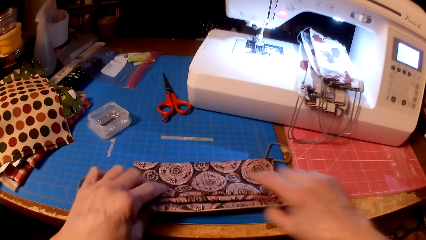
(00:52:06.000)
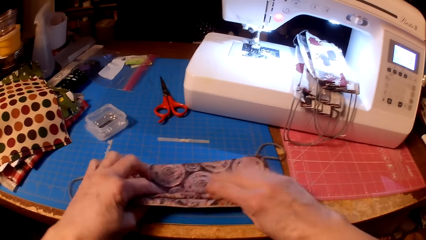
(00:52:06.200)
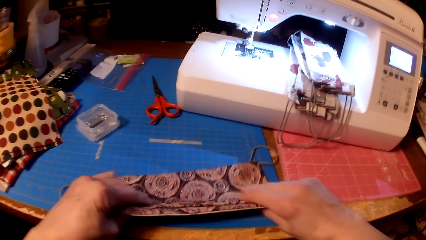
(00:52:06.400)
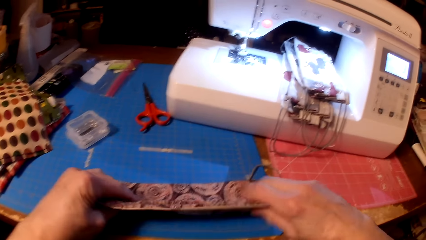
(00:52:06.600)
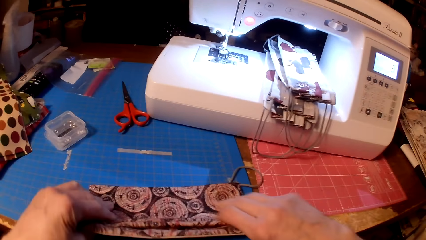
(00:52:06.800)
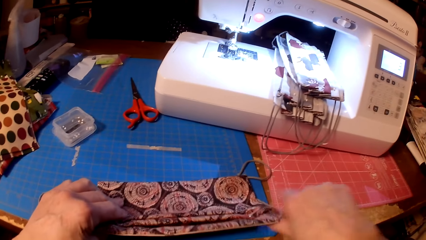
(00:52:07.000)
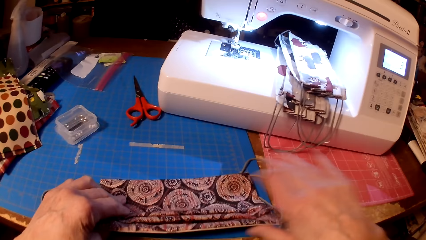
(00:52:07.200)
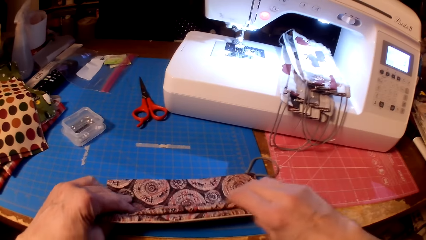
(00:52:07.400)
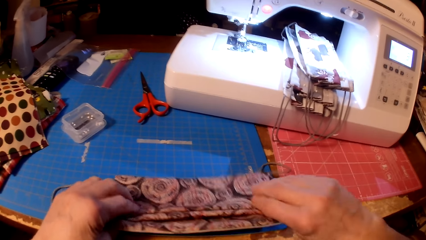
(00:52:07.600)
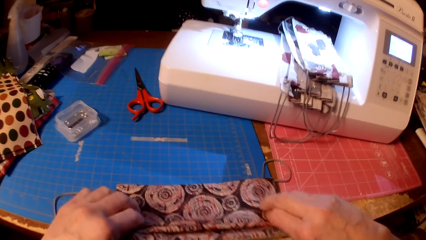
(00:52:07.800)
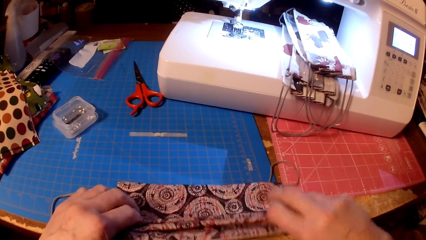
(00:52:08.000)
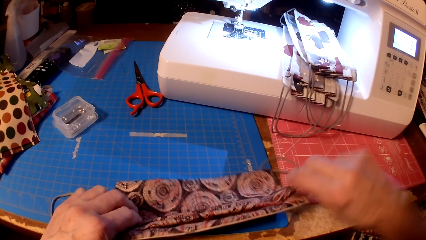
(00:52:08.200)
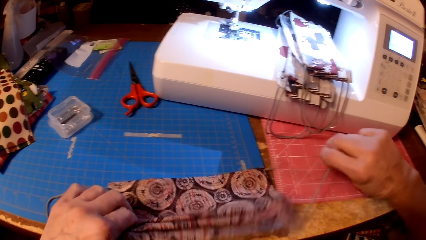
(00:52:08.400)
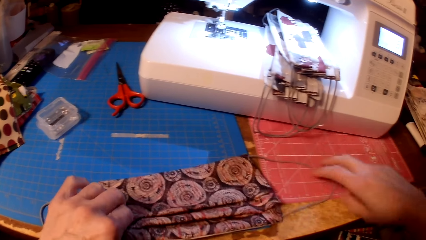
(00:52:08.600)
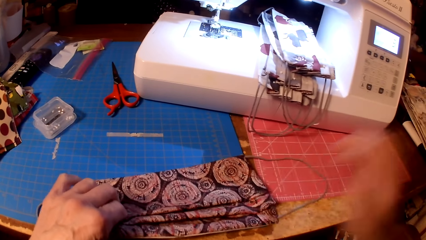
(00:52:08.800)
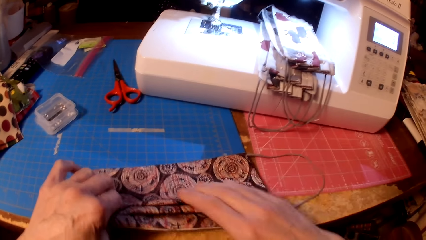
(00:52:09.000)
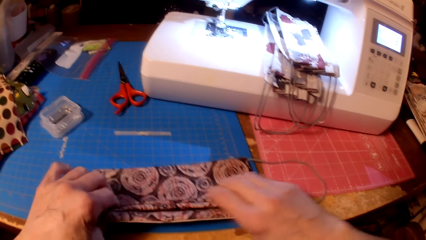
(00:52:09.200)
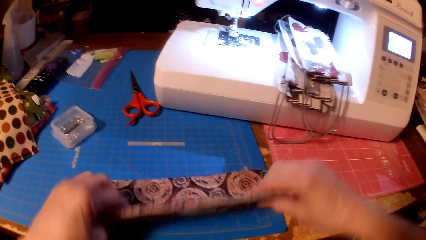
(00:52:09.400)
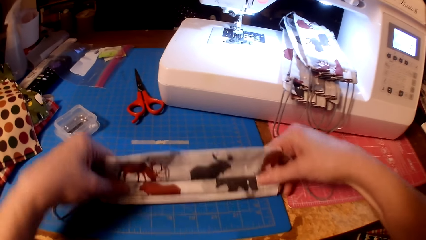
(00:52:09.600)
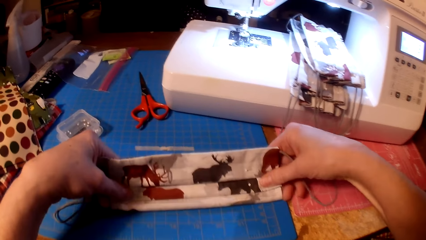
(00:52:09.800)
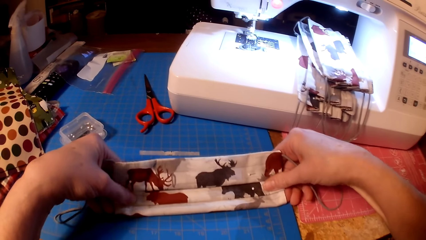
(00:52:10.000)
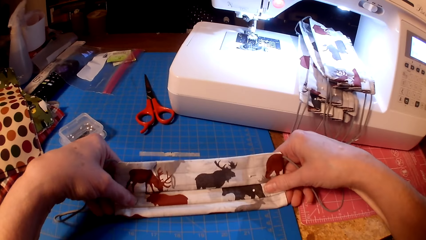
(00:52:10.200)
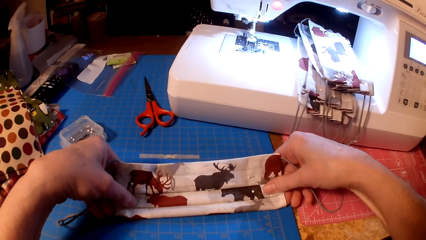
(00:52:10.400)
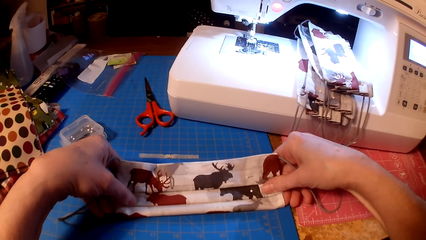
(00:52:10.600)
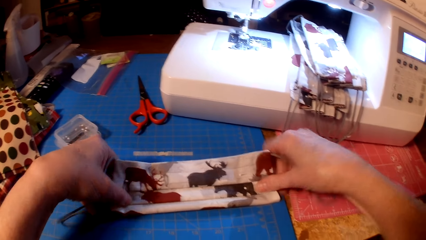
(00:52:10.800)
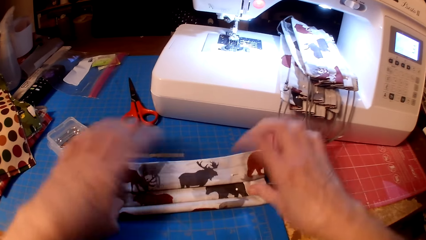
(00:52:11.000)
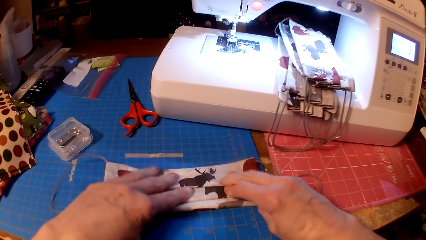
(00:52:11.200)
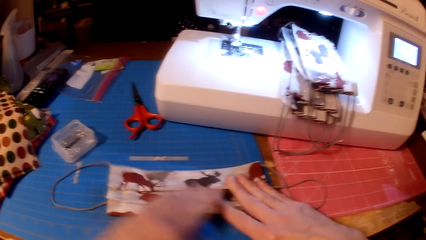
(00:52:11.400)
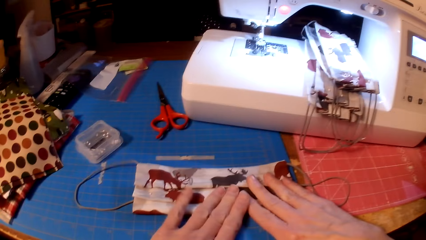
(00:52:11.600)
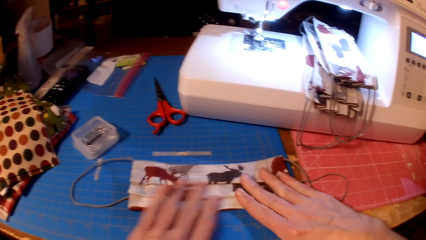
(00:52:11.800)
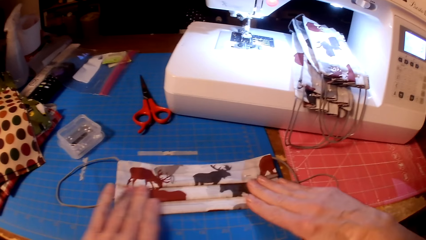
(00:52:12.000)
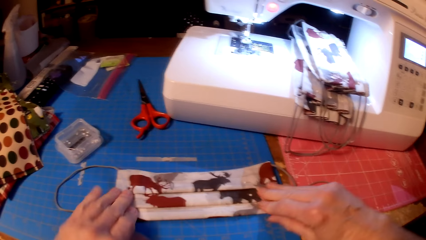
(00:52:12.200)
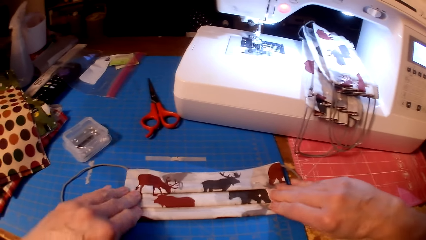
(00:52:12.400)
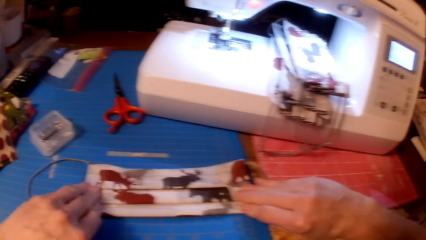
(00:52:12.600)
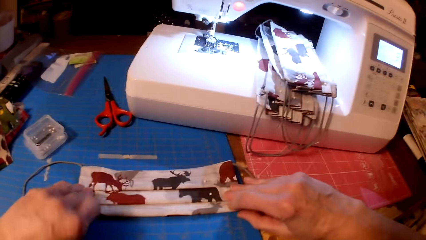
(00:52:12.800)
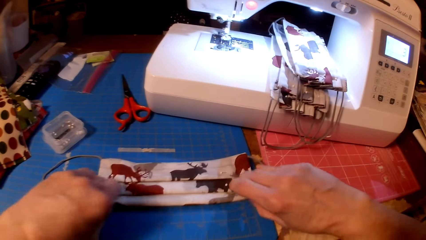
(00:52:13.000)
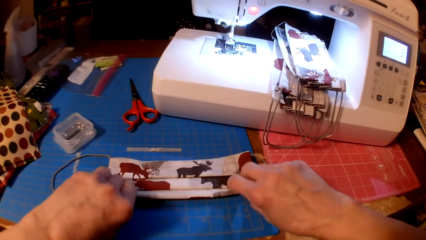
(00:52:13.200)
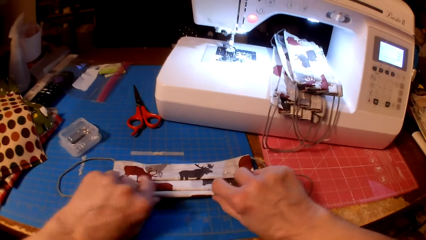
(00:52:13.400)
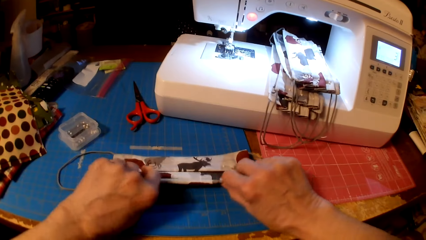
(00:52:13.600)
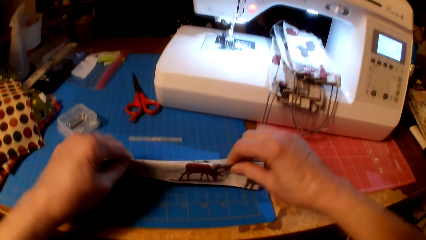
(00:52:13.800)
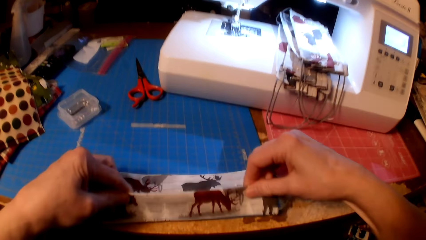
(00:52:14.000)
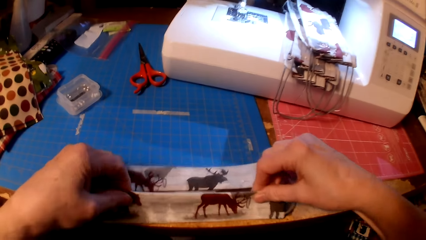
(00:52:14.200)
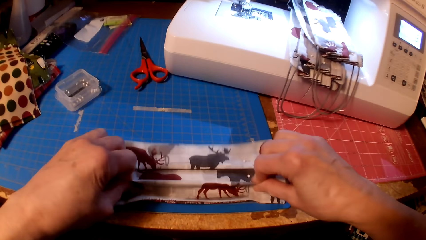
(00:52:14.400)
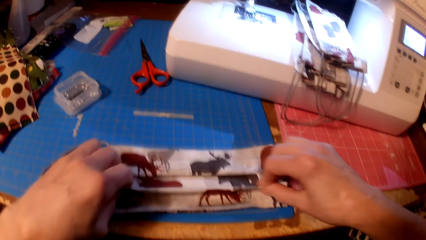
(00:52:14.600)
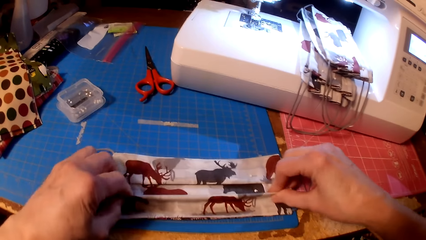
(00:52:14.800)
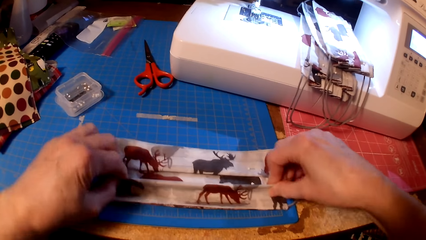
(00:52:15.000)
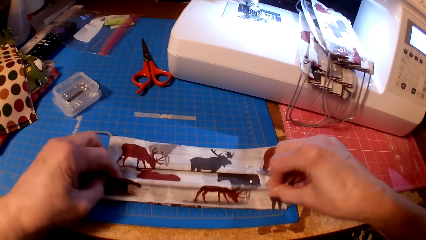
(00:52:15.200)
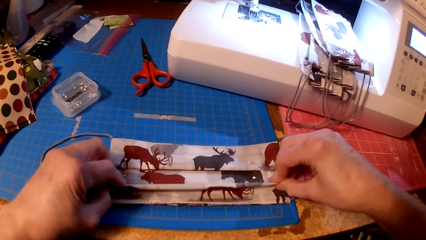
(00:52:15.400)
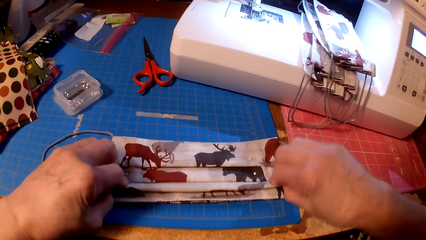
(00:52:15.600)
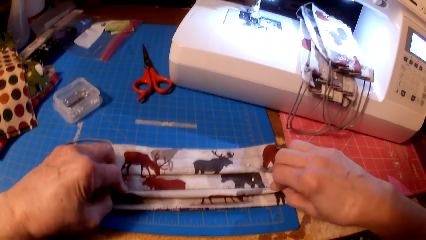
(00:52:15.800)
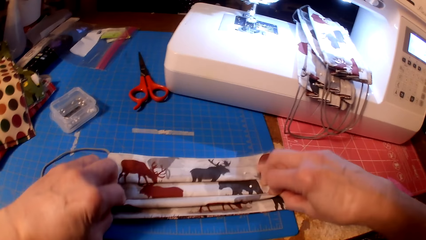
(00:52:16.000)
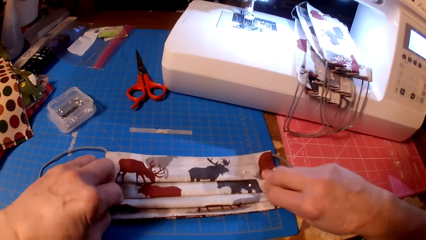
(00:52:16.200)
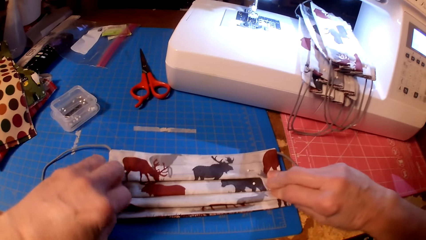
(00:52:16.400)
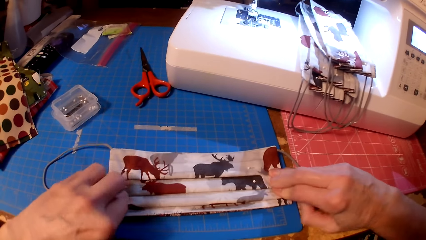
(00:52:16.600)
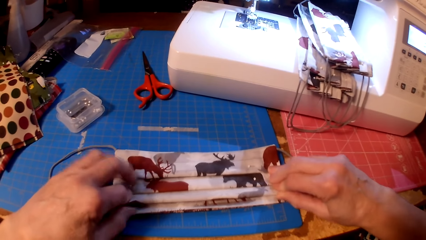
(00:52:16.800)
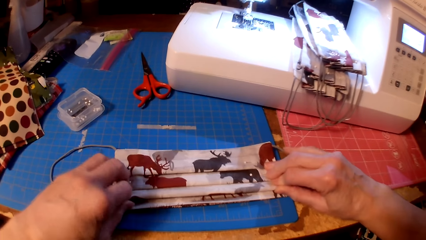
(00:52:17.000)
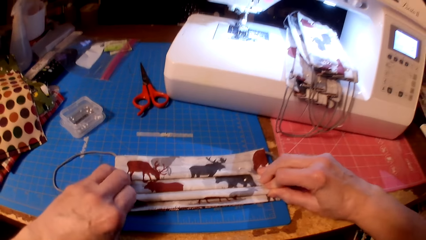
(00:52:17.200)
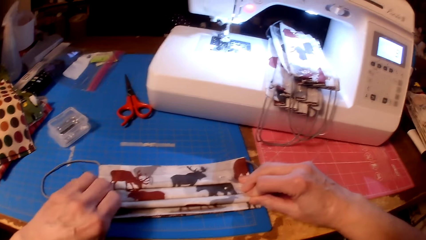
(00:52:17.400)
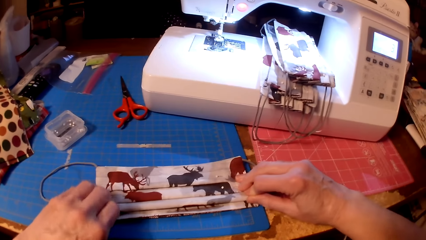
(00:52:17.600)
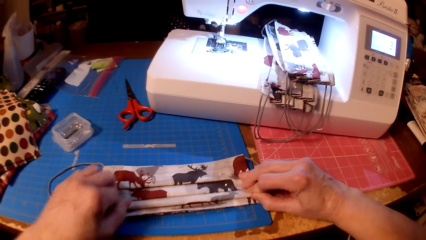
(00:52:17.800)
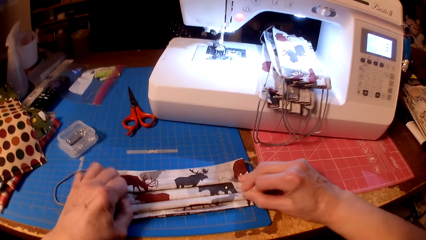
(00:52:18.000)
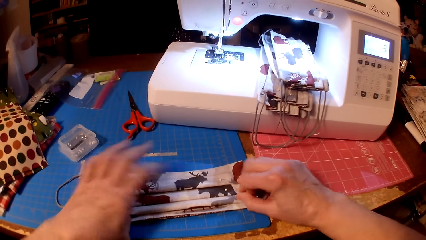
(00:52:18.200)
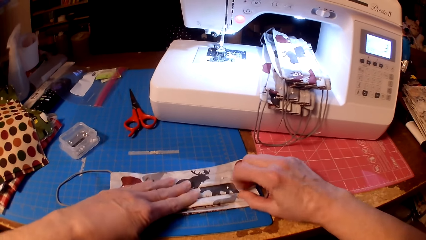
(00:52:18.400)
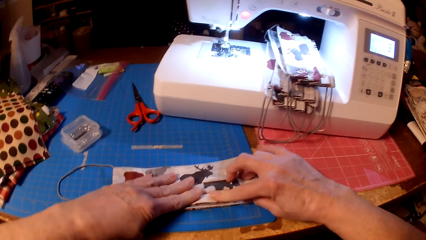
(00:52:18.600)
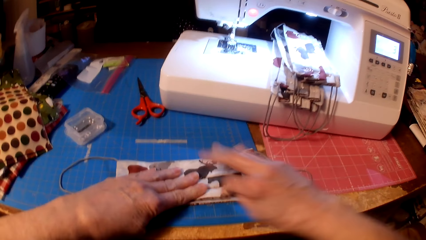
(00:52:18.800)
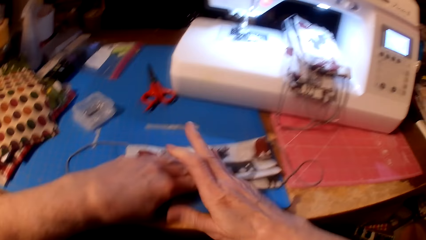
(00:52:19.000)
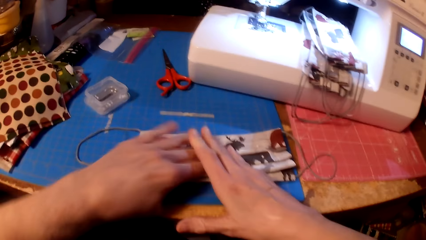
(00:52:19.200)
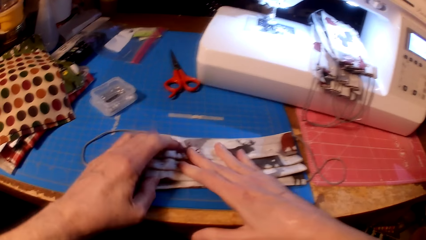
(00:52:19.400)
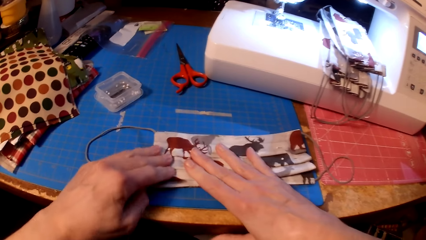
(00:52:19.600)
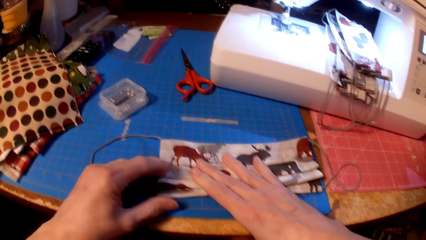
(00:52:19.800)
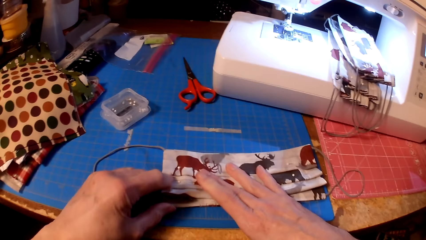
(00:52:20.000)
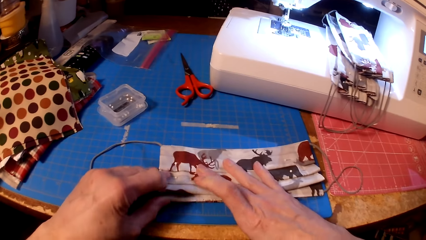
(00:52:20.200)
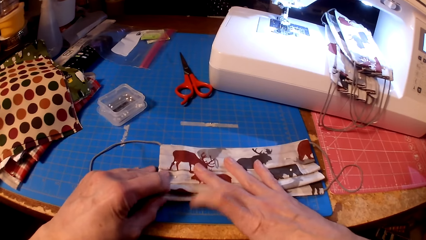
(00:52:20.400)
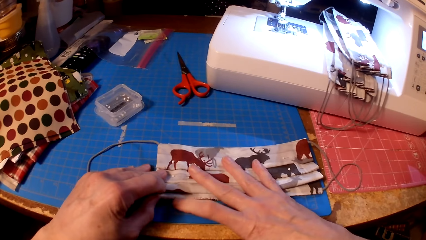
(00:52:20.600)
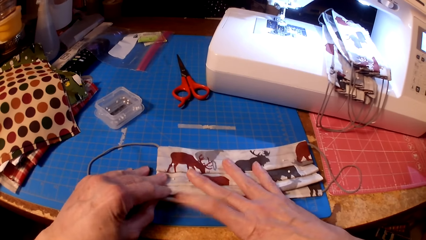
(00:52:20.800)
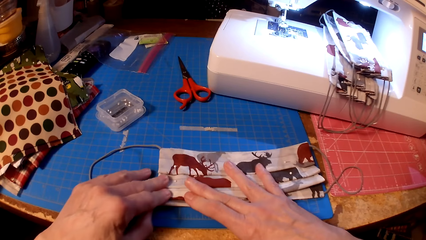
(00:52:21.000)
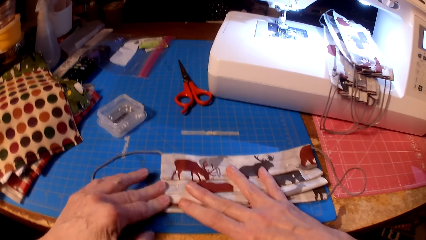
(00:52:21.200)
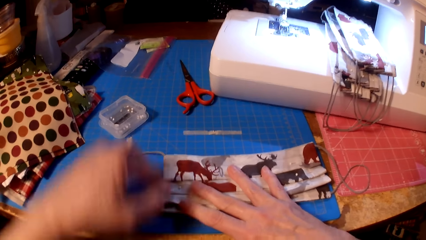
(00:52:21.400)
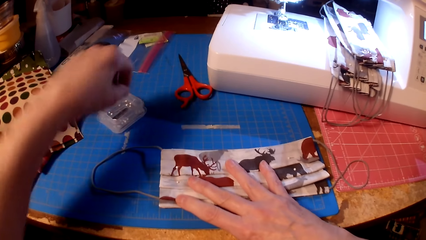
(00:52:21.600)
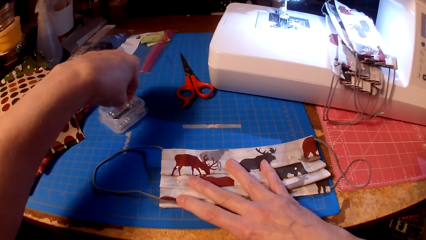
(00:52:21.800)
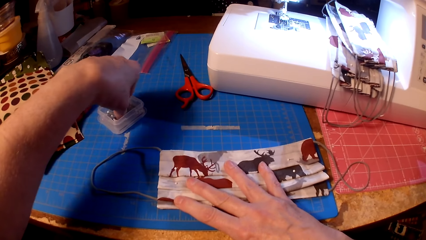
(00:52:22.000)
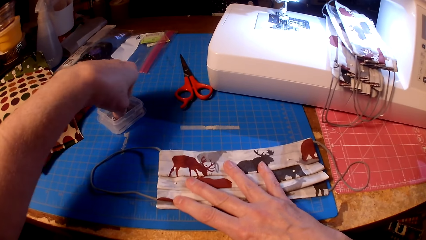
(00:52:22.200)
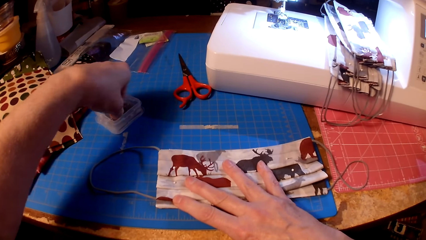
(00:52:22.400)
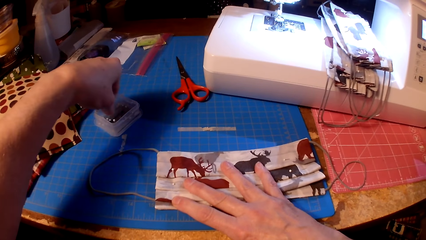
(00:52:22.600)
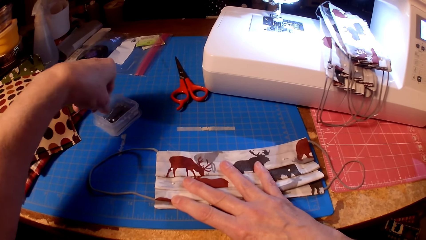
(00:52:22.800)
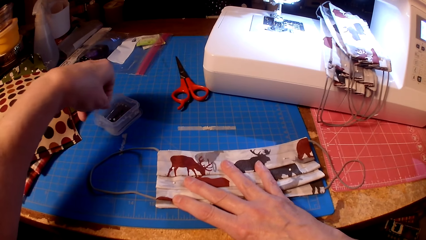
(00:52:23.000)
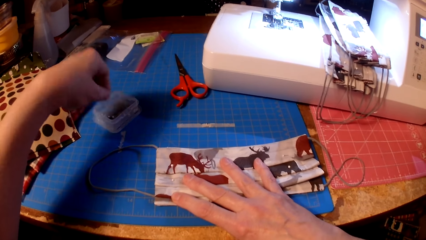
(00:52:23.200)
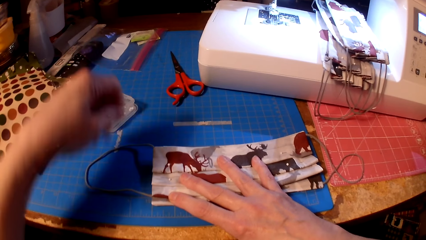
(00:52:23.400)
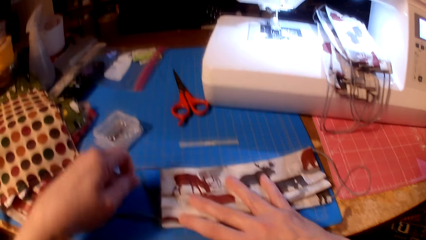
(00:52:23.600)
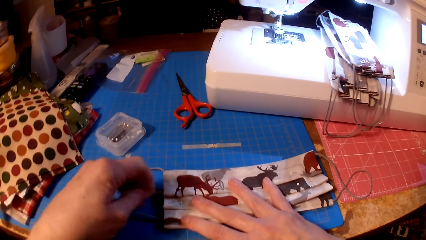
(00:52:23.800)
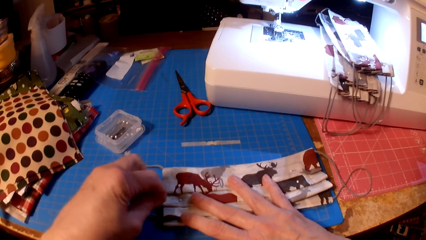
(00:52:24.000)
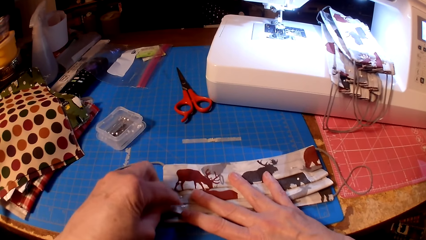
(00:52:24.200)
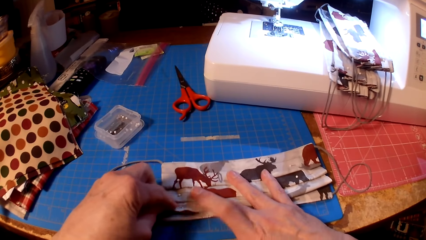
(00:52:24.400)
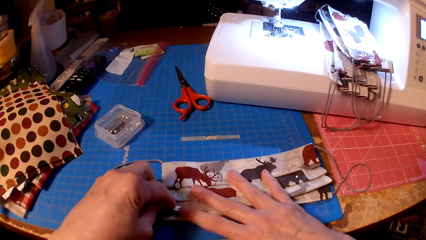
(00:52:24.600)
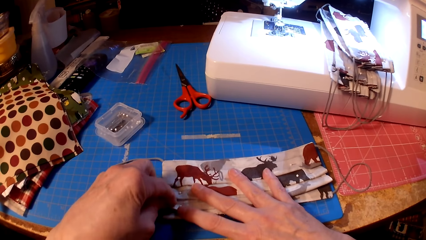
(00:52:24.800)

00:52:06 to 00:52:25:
The camera wearer folds the piece of cloth. They pick up a pin. They pin the piece of cloth.
